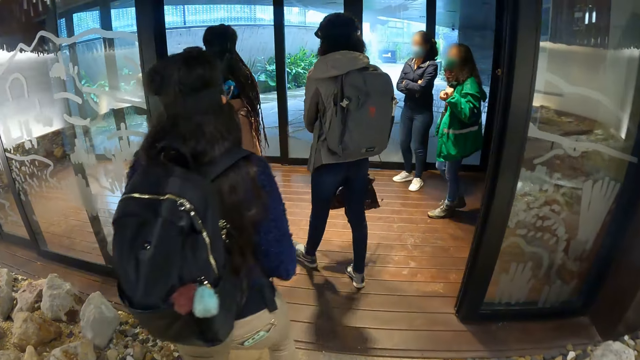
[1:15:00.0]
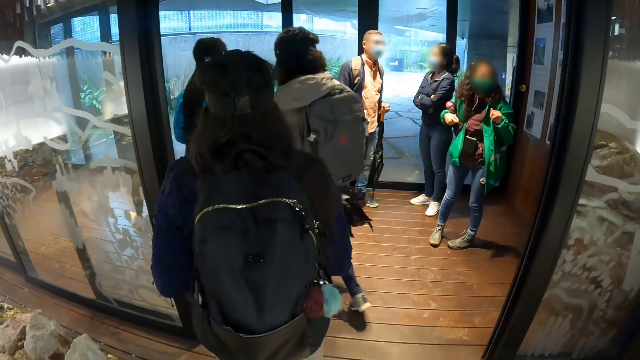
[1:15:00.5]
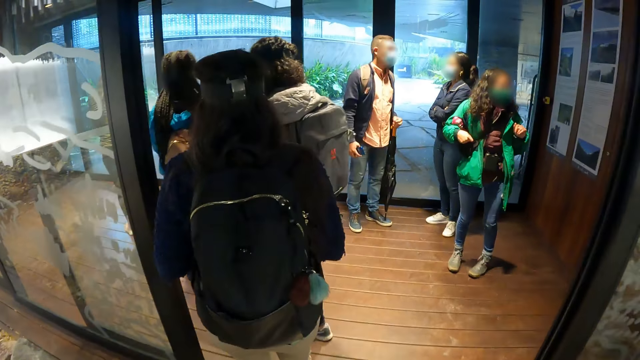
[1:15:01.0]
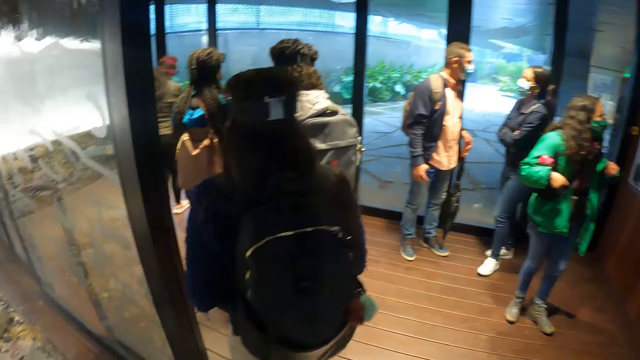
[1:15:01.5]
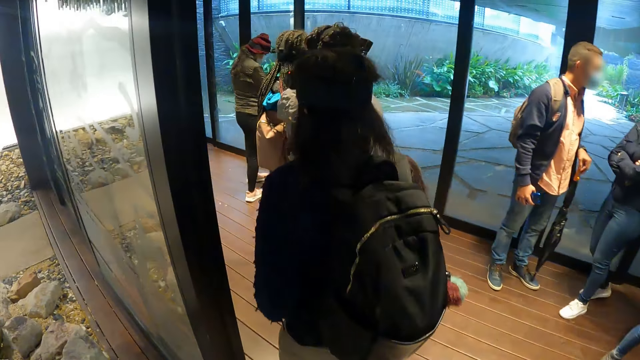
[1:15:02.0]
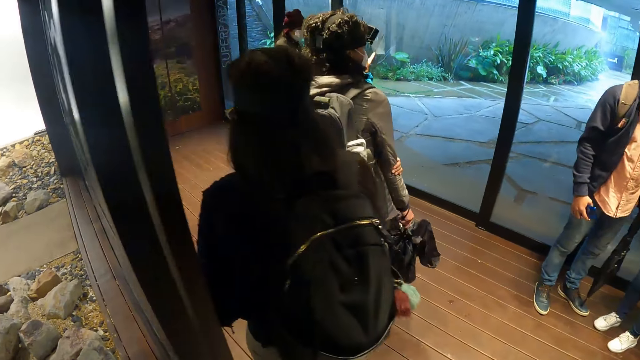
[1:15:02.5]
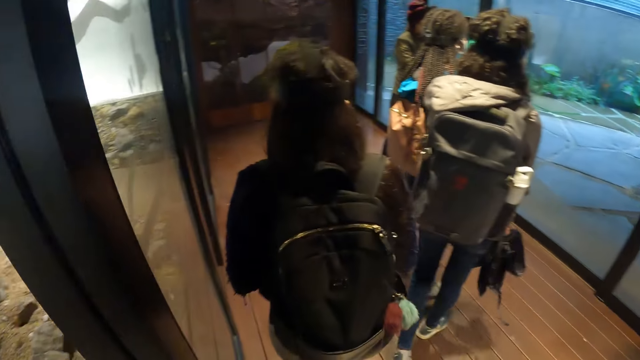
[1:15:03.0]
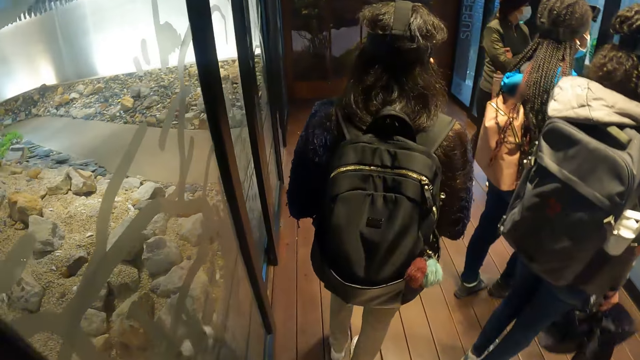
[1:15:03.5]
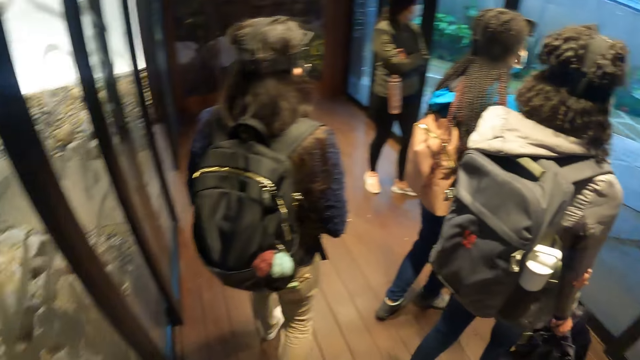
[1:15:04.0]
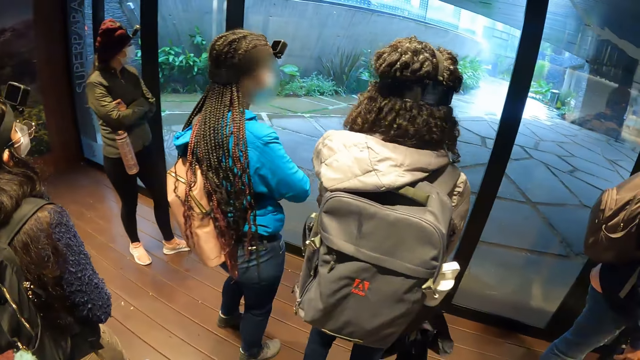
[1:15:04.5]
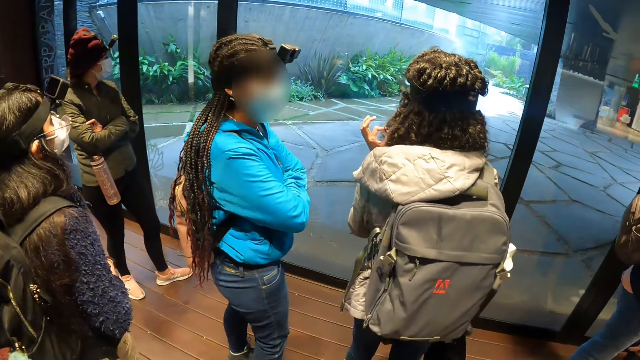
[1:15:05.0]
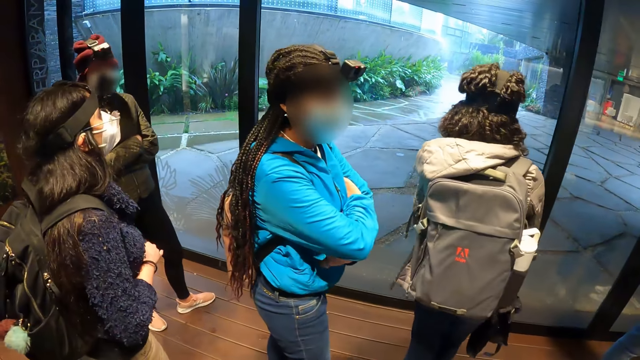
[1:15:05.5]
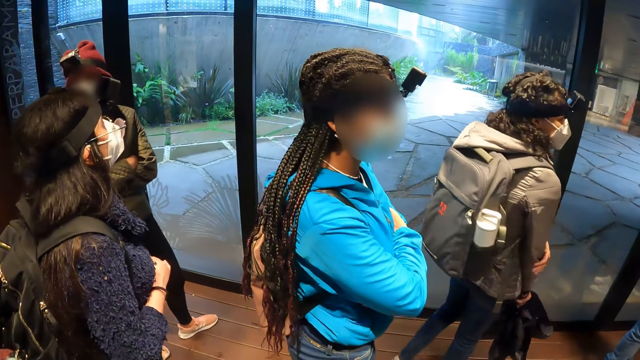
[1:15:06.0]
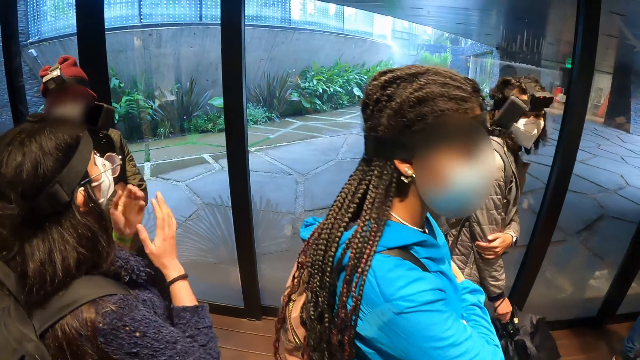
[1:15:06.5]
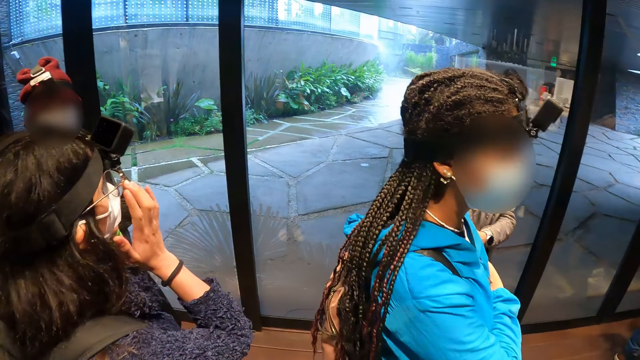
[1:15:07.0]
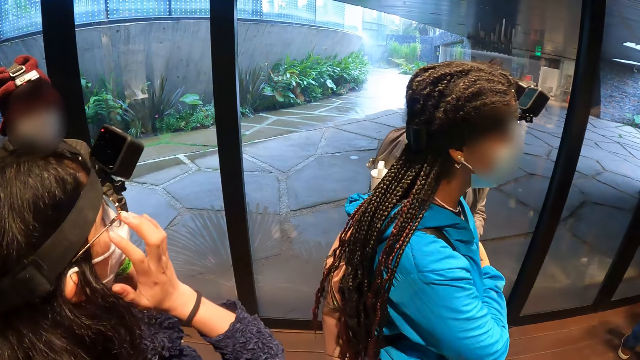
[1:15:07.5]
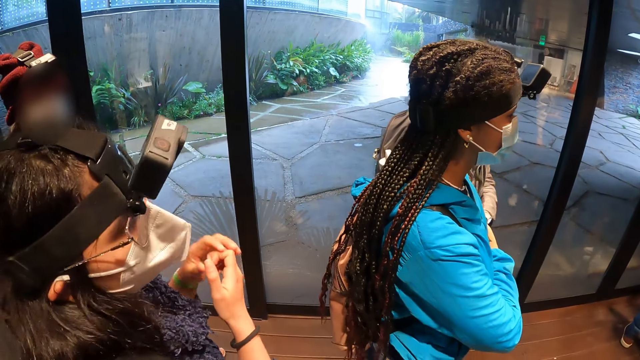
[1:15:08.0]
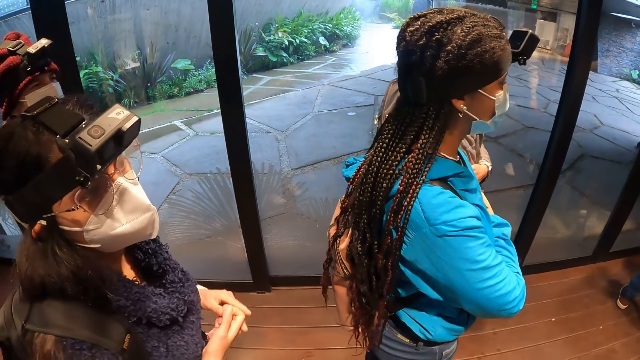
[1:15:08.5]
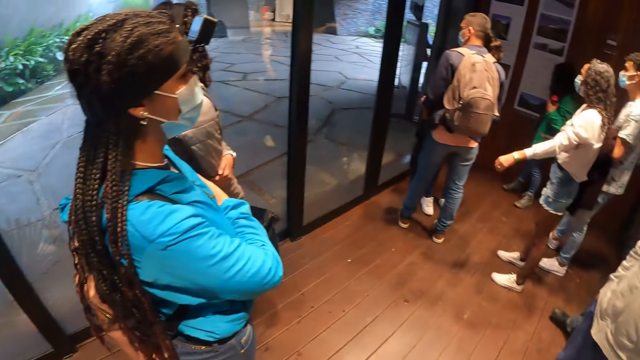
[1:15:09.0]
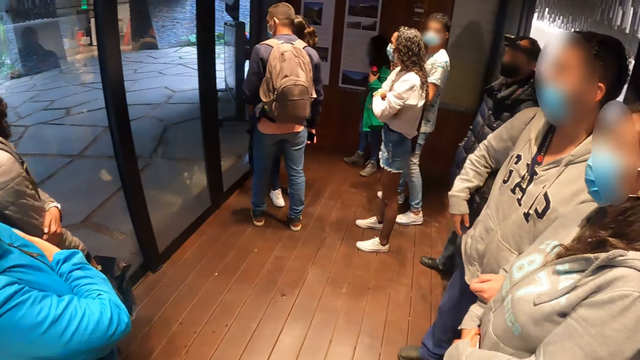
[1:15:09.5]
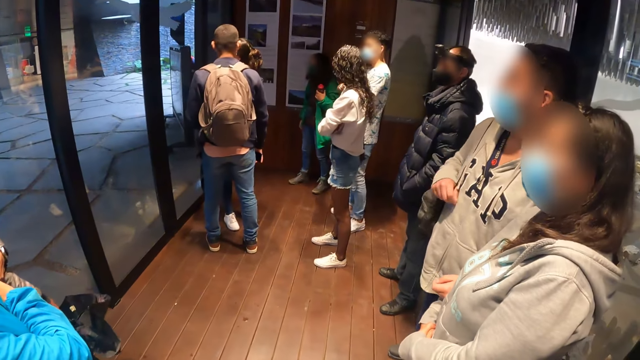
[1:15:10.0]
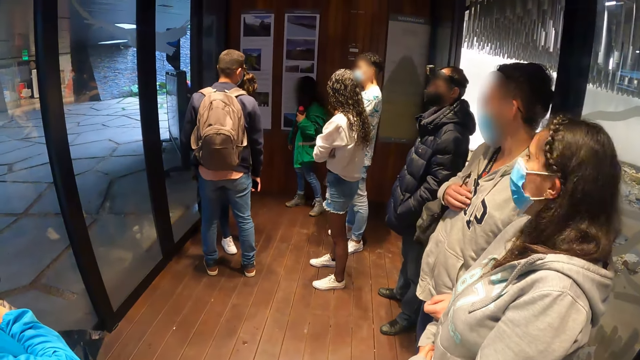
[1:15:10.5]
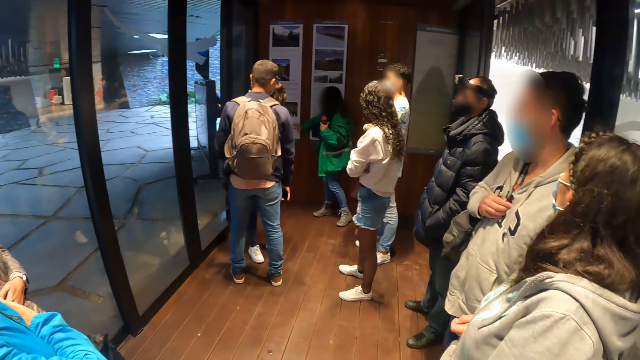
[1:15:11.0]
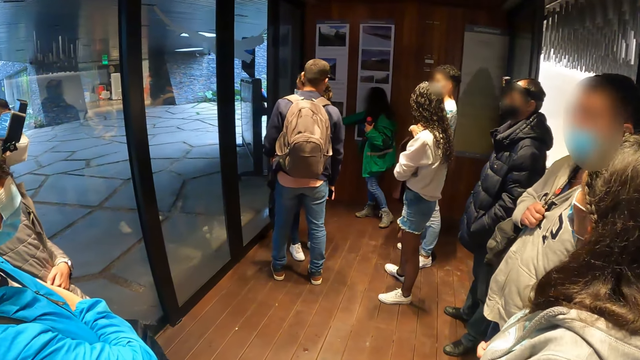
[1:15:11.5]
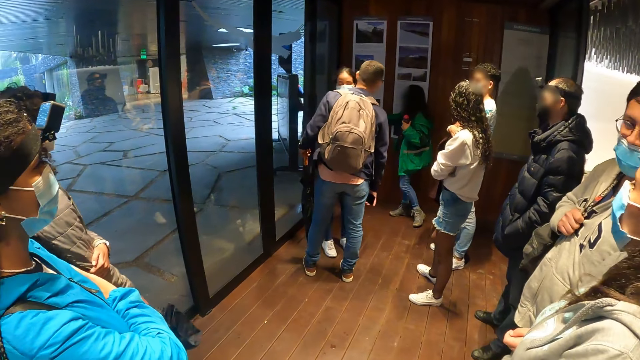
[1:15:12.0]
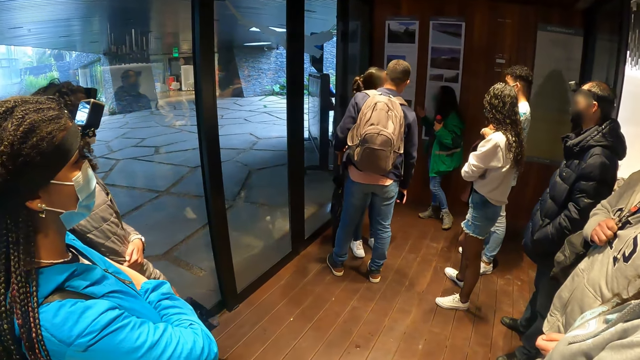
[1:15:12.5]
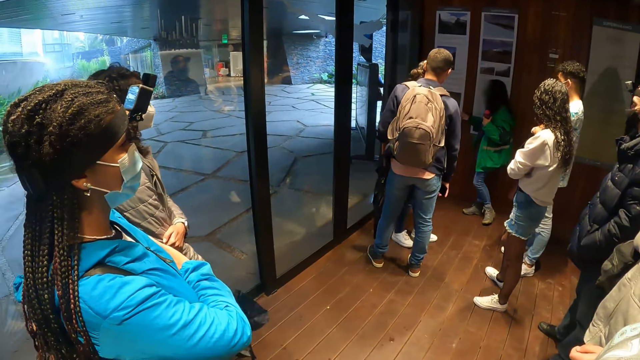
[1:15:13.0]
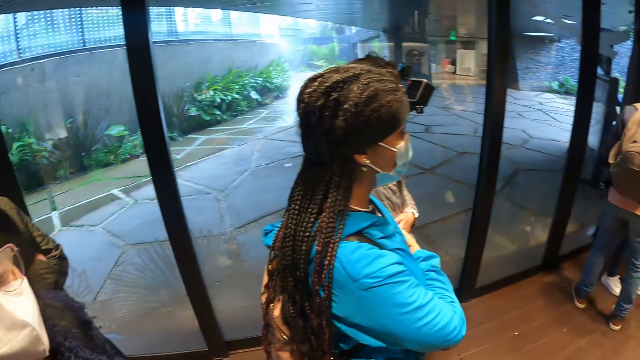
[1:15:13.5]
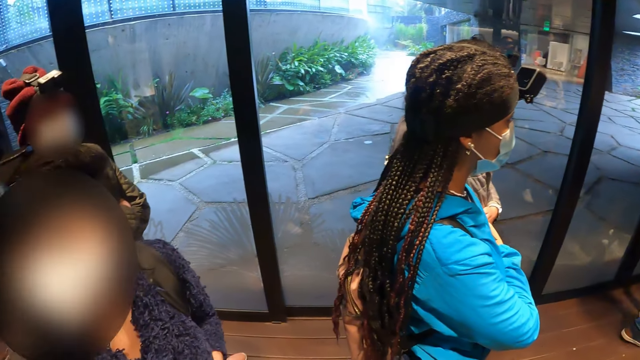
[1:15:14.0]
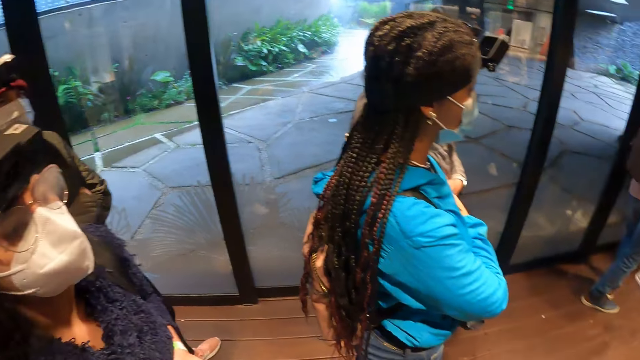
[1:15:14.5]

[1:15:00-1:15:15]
The camera wearer walks into an enclosed space in the museum. The tour guide touches an information board on a wall with her right hand.

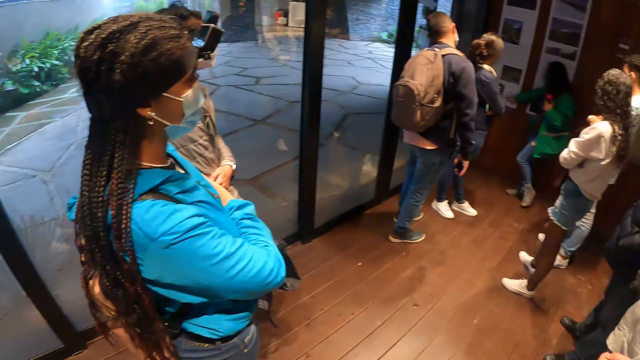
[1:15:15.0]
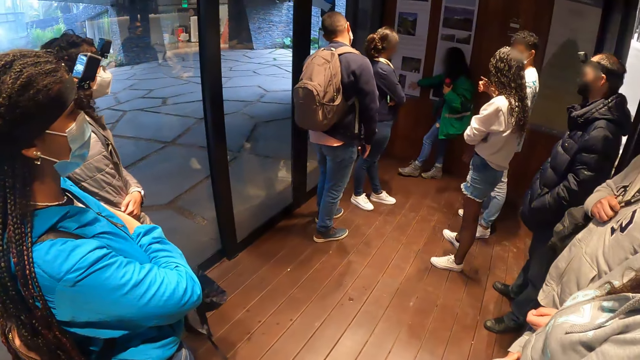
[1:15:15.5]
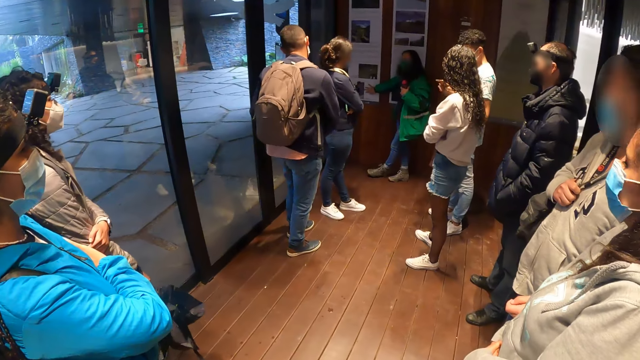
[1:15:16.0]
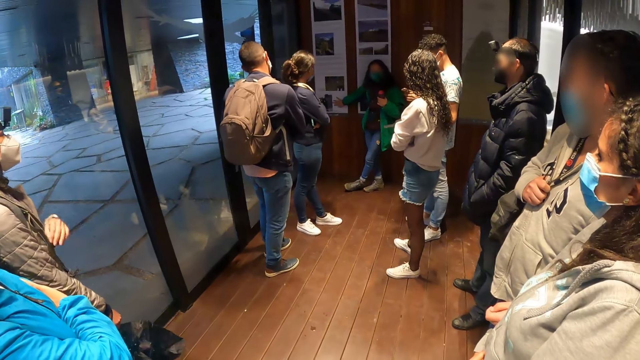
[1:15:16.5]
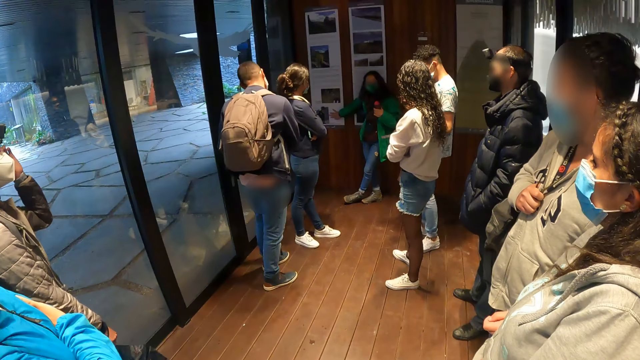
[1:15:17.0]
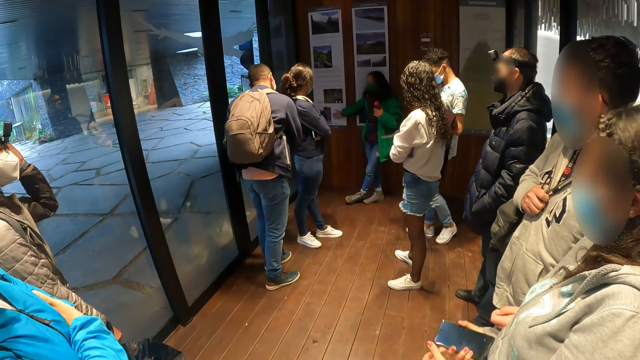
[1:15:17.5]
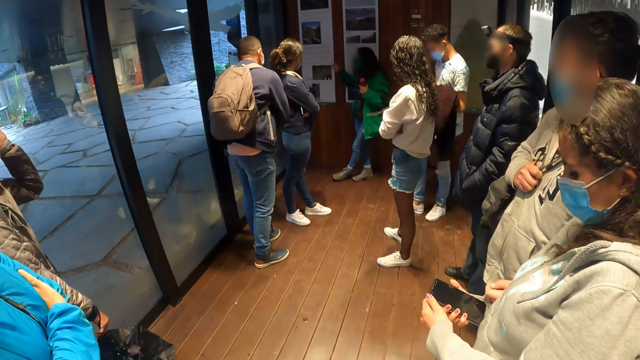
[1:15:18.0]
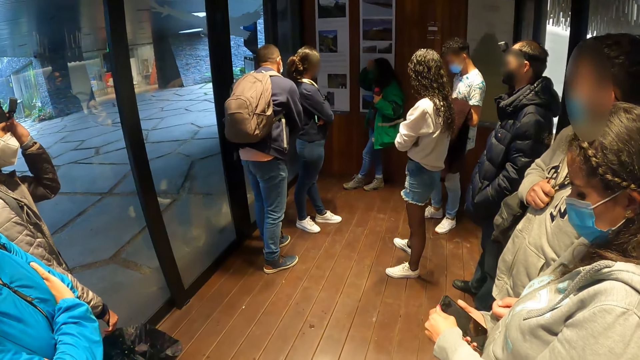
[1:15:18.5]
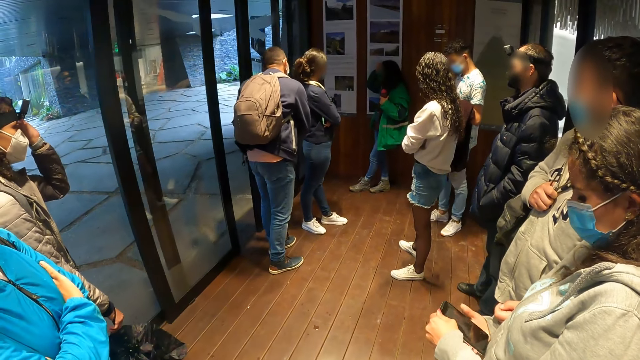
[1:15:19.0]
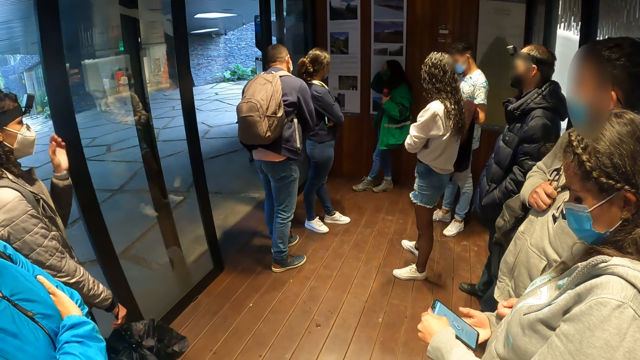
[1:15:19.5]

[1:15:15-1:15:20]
A woman raises a phone with her right hand.
